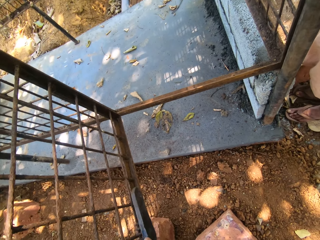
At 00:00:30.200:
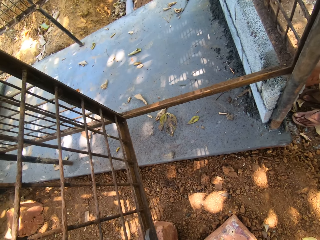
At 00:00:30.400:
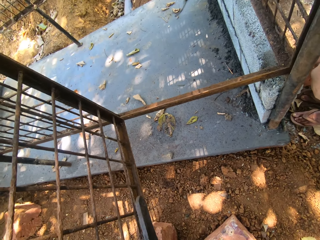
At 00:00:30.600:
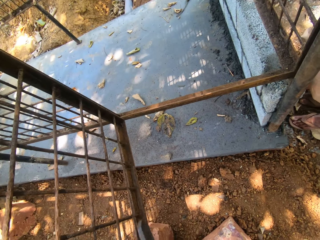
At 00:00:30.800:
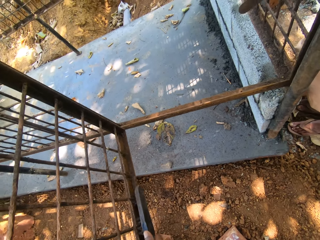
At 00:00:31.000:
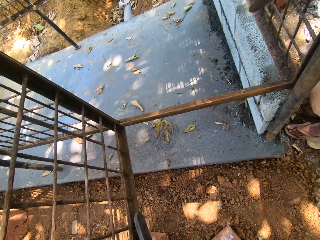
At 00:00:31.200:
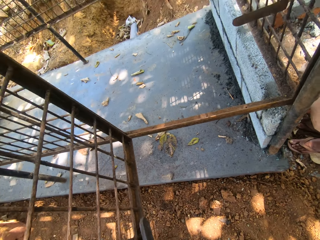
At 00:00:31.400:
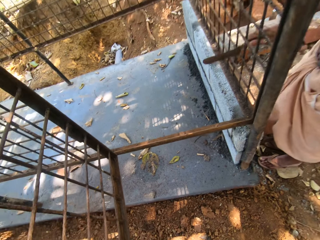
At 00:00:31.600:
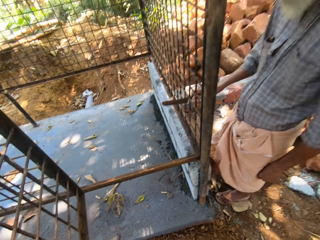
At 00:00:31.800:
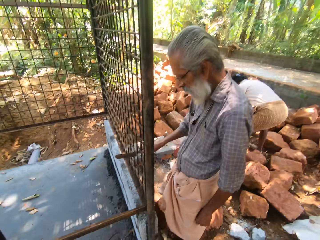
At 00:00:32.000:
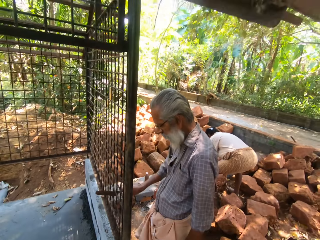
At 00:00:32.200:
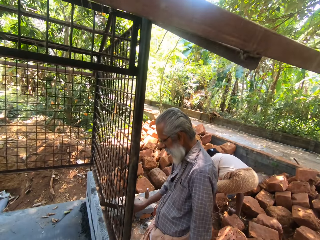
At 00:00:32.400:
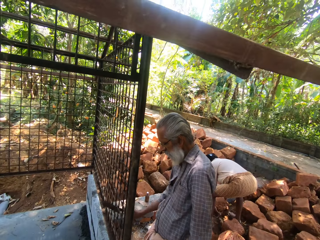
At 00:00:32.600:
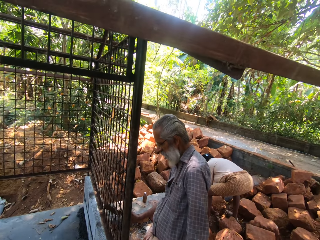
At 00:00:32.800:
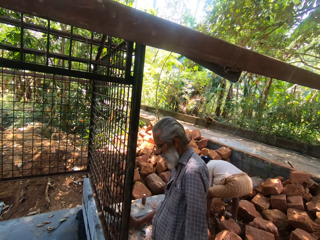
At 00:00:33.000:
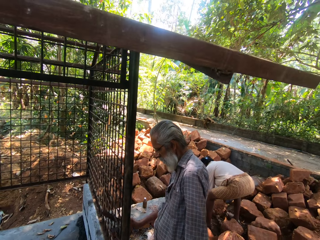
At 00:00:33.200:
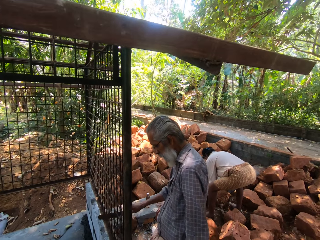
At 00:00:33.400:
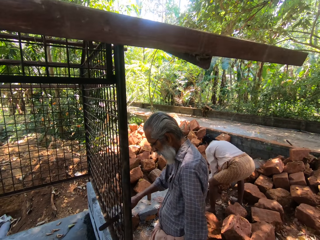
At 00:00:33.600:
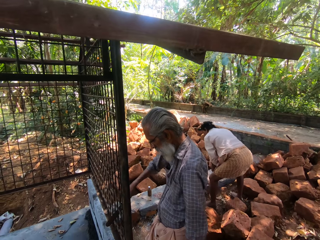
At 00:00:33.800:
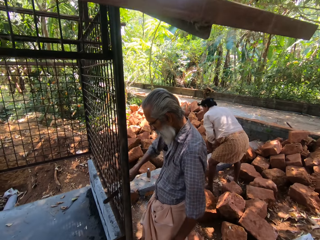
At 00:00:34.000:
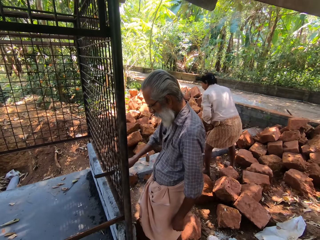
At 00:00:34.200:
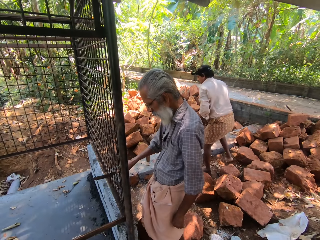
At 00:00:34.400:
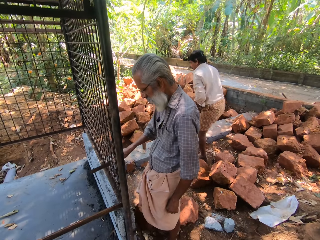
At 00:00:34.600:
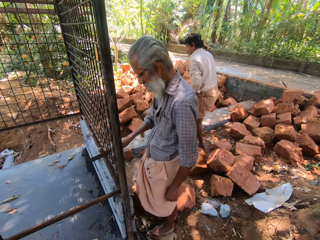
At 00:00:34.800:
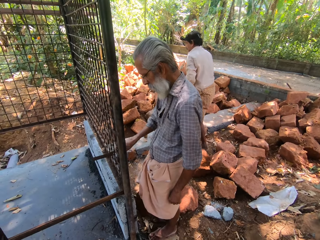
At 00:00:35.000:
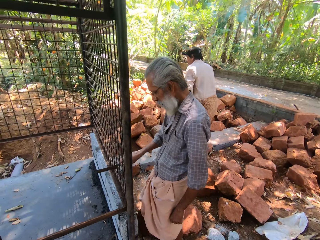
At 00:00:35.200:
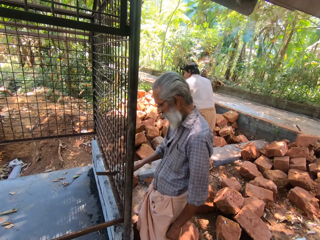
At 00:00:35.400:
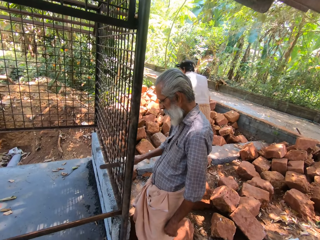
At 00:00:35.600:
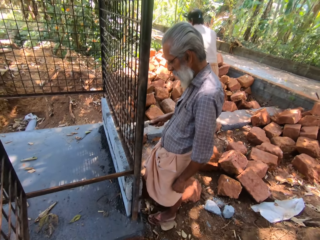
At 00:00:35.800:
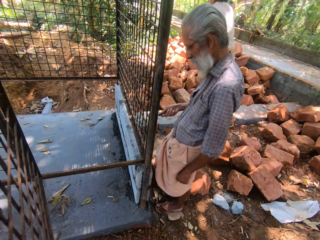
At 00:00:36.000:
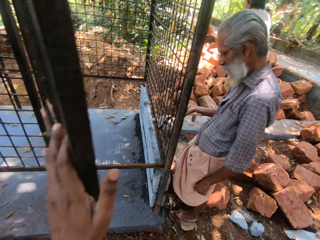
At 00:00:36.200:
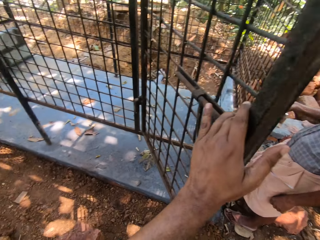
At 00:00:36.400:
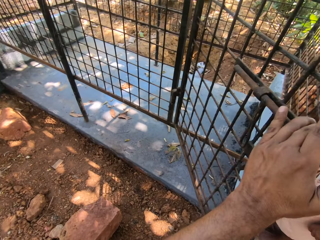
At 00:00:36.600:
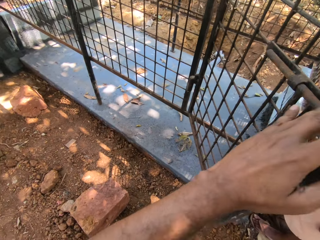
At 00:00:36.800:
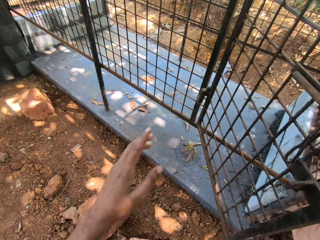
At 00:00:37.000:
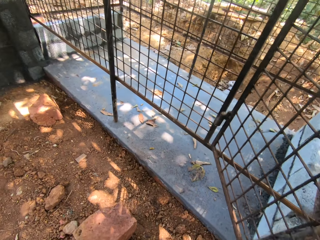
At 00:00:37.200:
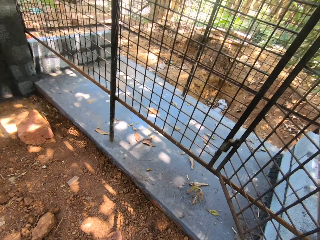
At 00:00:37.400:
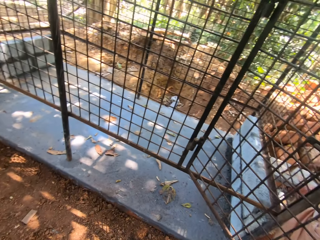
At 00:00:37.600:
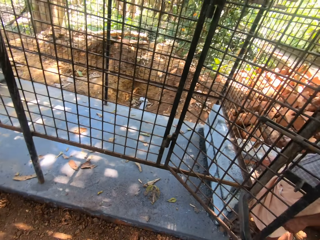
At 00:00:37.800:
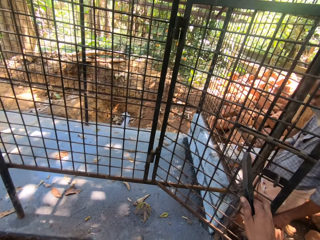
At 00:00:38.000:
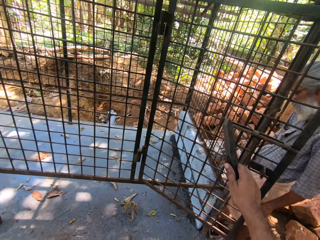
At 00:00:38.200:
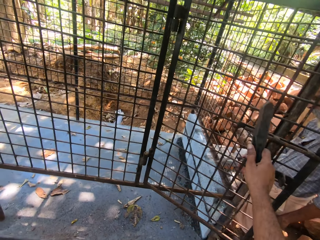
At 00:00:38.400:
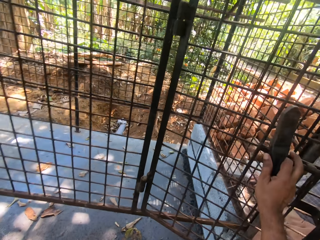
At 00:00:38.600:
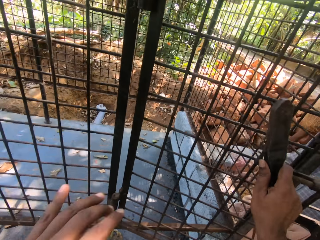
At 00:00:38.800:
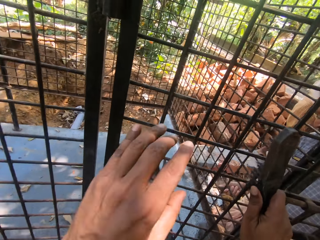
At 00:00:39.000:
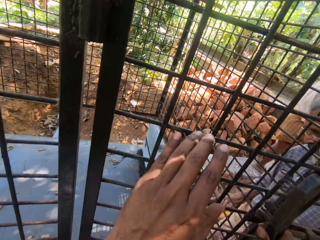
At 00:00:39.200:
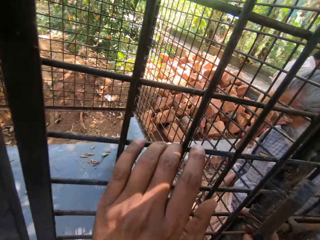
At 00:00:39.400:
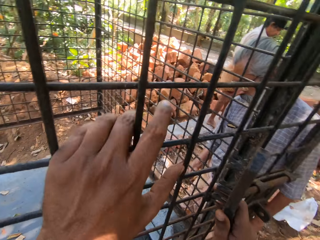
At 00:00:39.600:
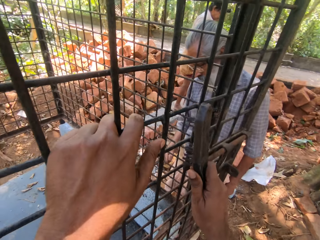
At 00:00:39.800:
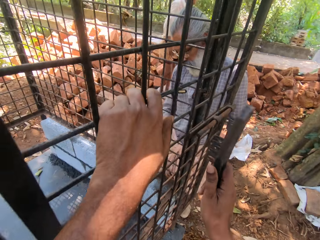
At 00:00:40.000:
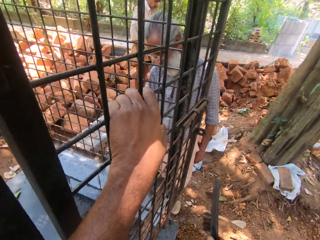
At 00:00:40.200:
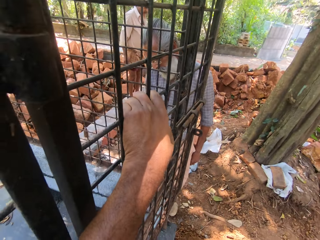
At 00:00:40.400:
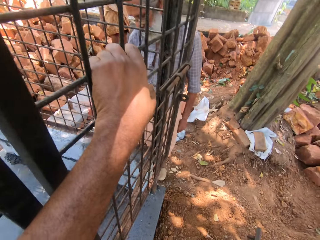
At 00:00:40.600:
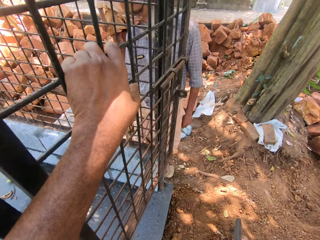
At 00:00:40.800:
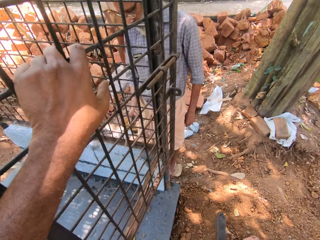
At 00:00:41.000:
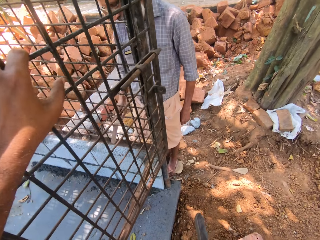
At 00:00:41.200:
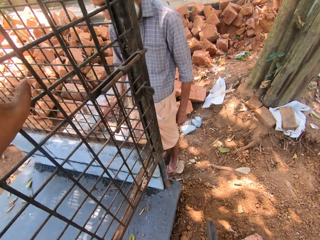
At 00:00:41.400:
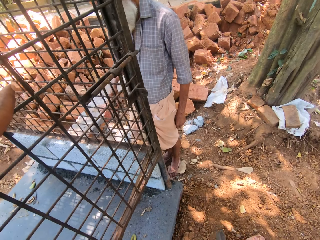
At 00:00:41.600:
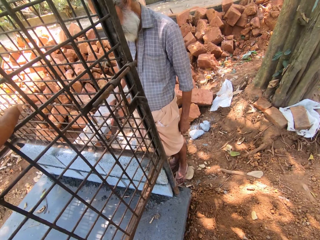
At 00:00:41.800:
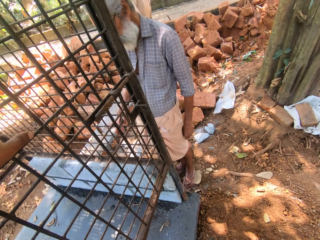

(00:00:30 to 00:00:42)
The camera wearer turns around. A person scrubs the grill with a metal bar. The person carries the stone. The camera wearer turns around. They move the hand on the metal, remove the hand from the metal, and walk around. They move the hand with a brush on the metal. They hold the metal. They move the hand with the brush from the metal.

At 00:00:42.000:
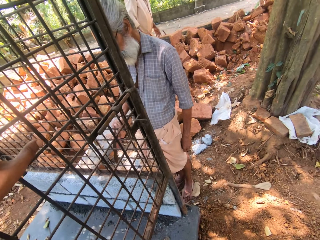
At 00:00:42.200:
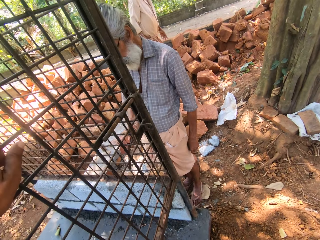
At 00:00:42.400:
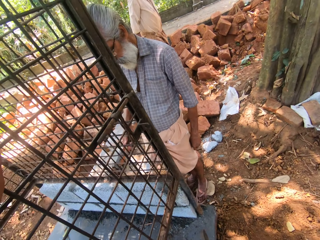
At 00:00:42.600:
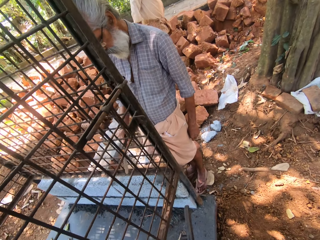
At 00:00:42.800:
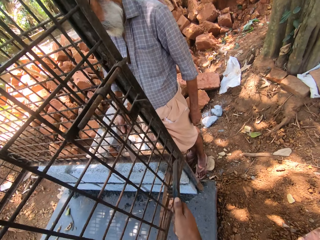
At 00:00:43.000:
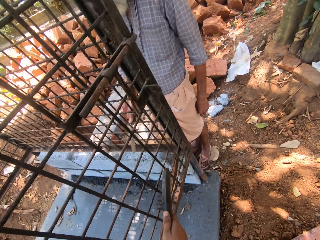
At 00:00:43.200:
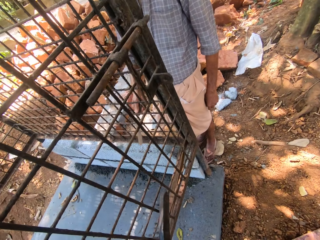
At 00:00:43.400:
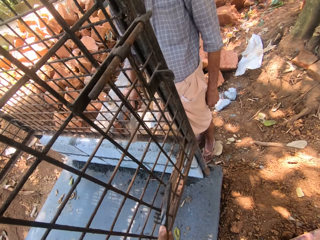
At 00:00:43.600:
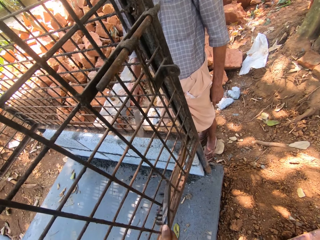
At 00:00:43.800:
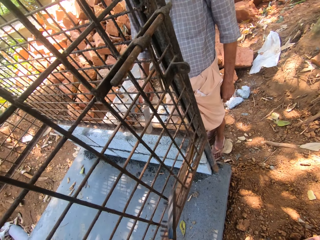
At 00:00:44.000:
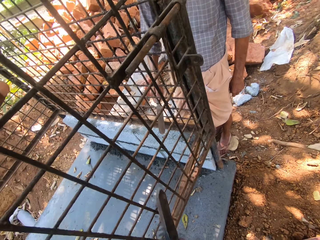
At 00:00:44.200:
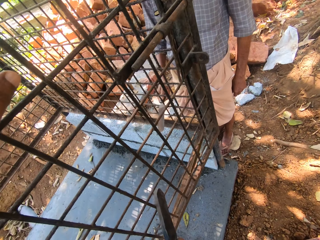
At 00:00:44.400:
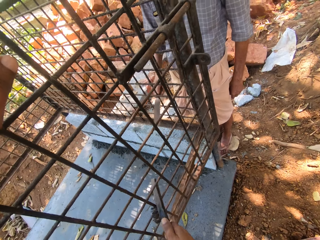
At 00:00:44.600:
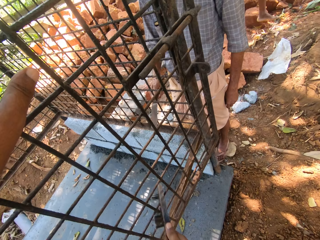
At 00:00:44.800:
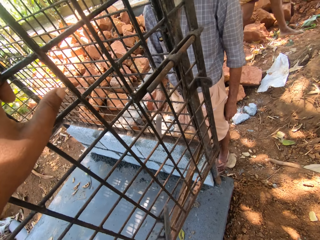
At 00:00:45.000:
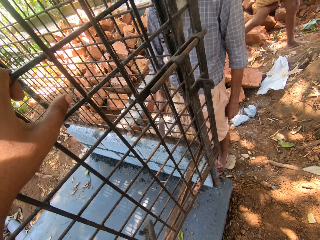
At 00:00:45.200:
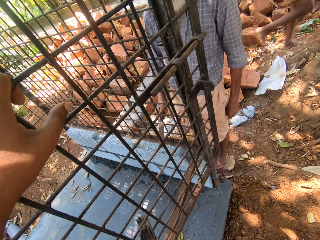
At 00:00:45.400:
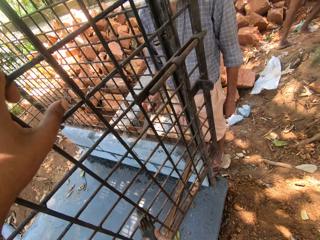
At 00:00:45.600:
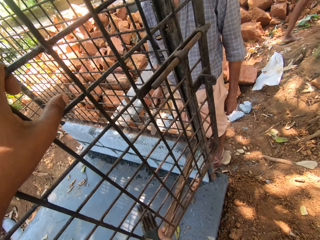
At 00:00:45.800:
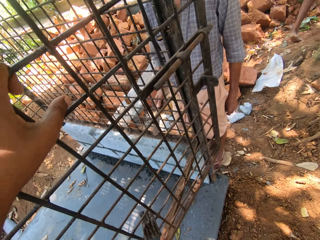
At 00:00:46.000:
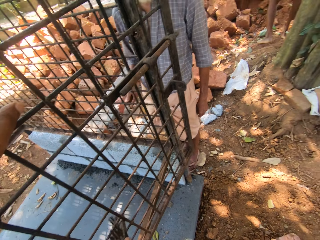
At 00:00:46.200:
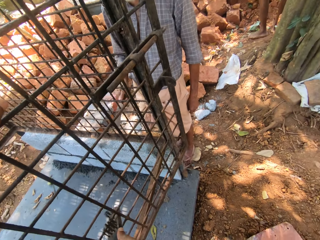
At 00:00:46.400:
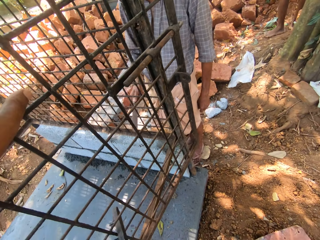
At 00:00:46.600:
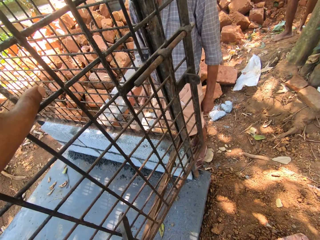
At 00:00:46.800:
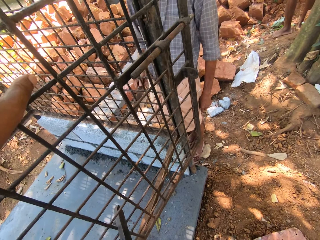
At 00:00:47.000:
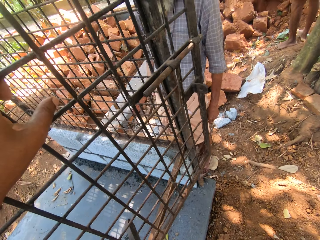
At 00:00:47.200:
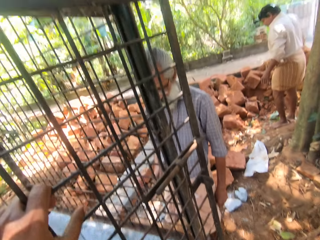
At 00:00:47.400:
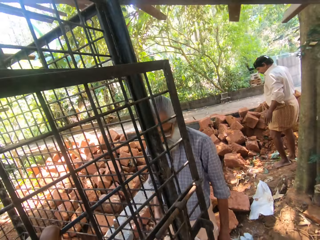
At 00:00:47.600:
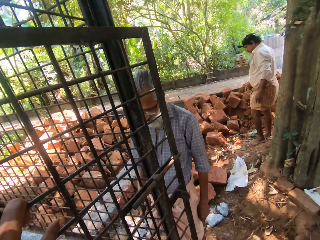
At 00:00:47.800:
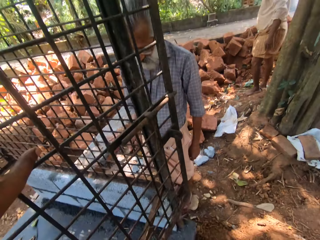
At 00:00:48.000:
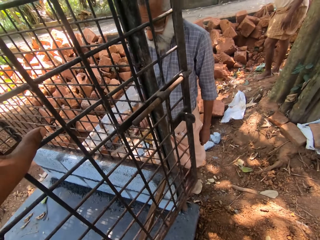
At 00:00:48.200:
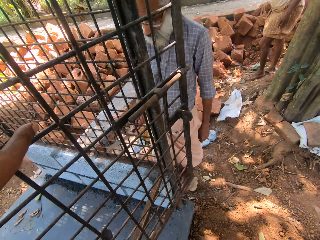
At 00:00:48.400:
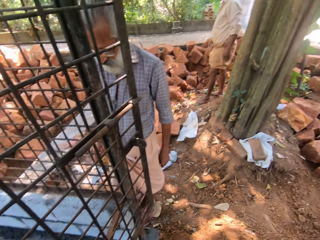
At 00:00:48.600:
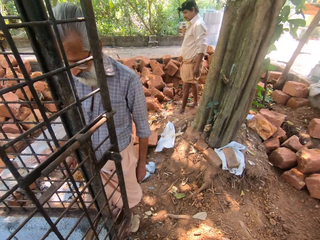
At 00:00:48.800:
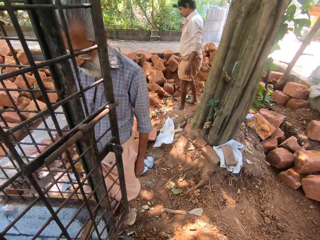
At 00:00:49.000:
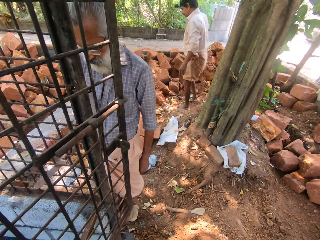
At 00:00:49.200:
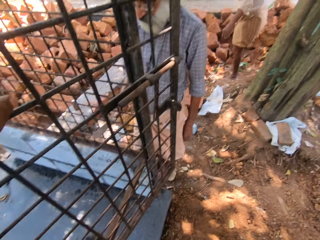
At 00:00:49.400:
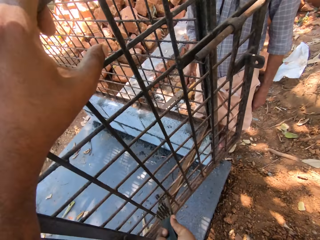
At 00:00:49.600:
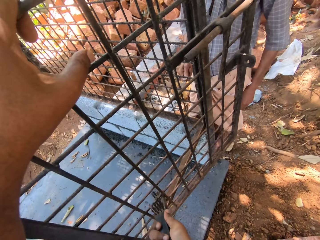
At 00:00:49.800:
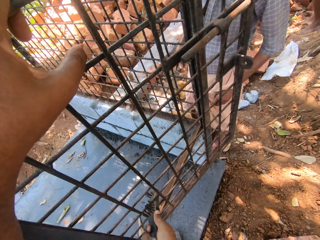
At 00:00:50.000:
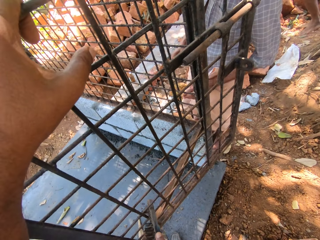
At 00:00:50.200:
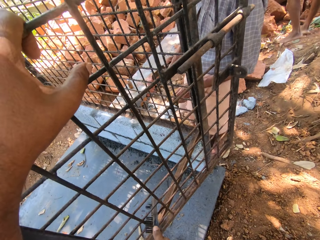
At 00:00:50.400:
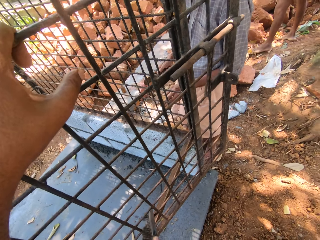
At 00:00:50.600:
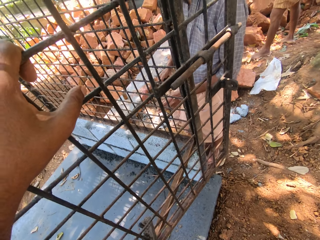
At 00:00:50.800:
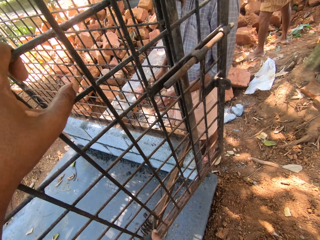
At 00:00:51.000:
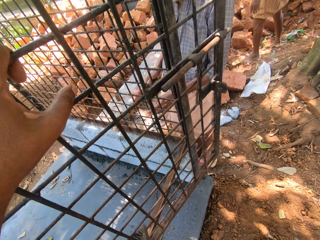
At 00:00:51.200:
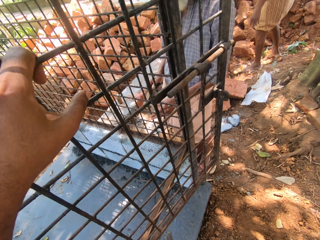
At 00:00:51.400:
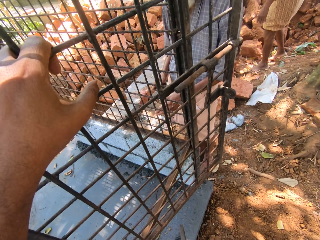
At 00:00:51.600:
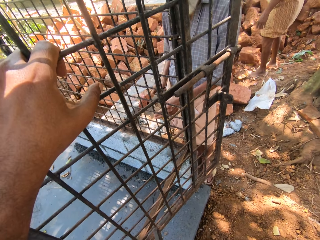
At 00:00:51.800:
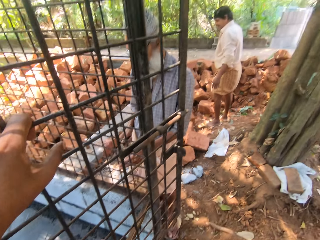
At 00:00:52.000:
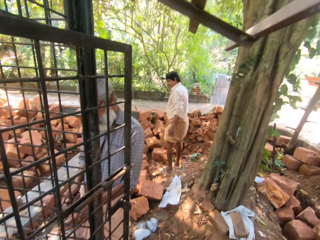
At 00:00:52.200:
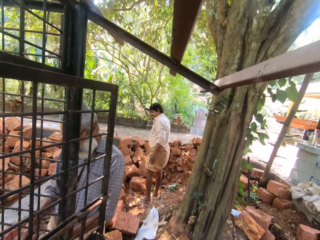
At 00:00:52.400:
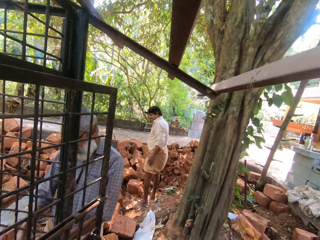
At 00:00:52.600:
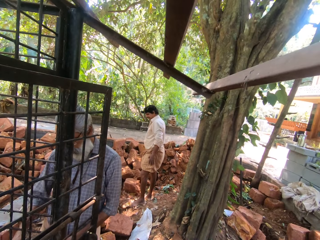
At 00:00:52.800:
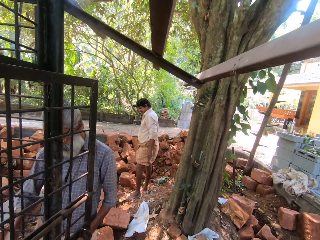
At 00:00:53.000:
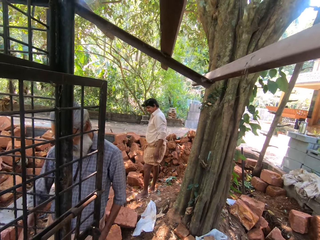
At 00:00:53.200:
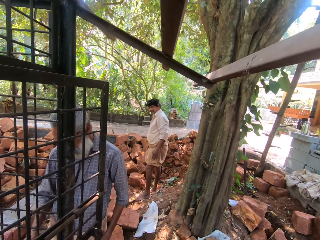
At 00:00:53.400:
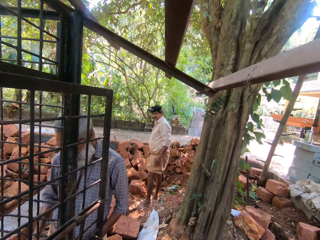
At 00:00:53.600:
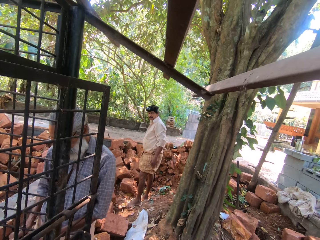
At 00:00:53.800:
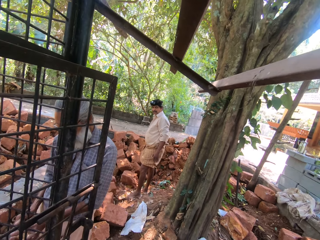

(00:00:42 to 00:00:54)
A person walks on the stone. The person scrubs the grill with a metal bar. The camera wearer scrubs the grill with a metal bar. They scratch the metal and turn around. The person wipes the hand on the cloth.
